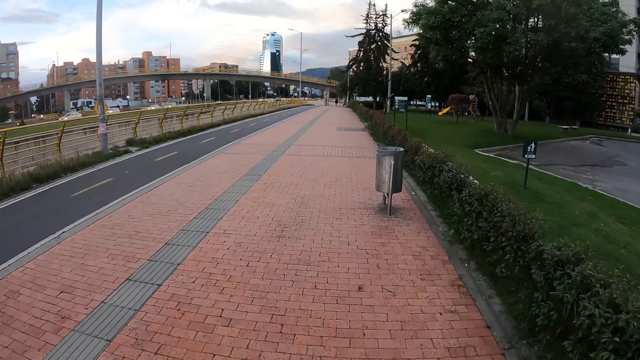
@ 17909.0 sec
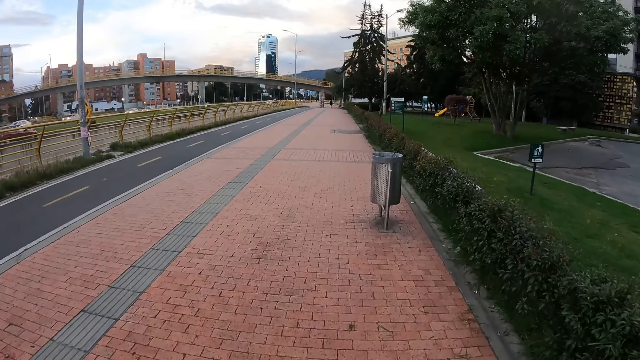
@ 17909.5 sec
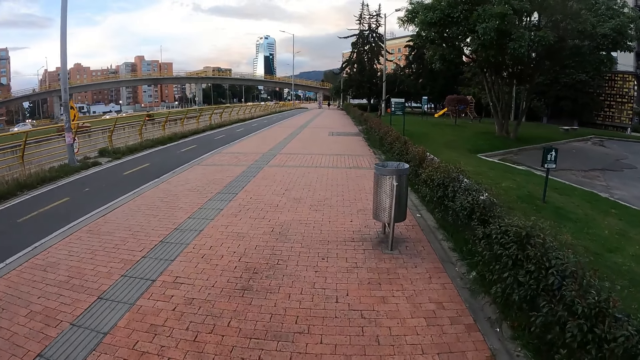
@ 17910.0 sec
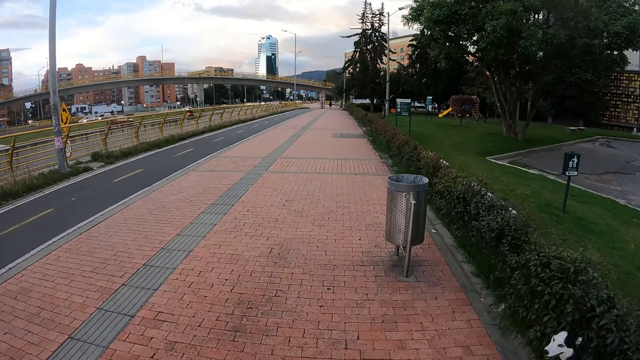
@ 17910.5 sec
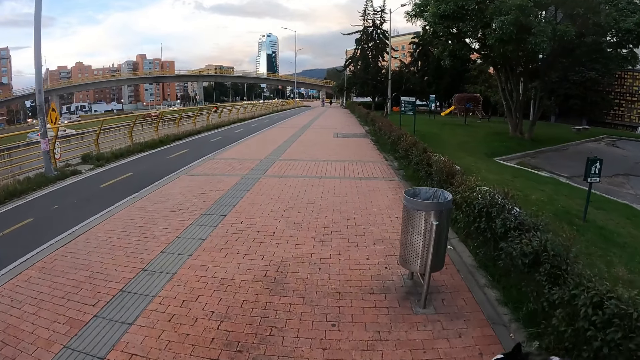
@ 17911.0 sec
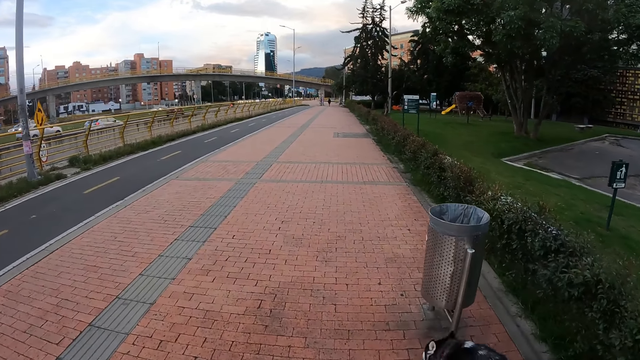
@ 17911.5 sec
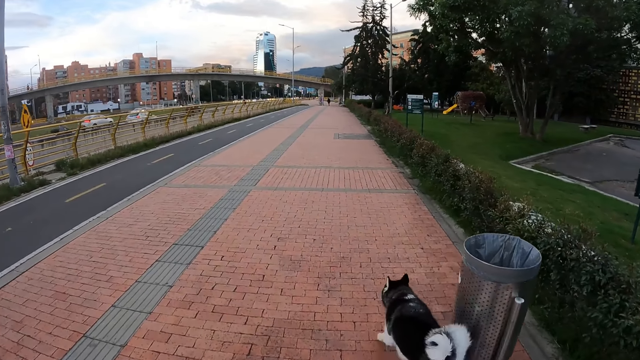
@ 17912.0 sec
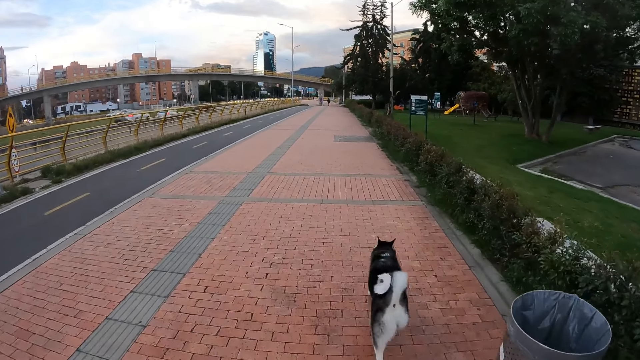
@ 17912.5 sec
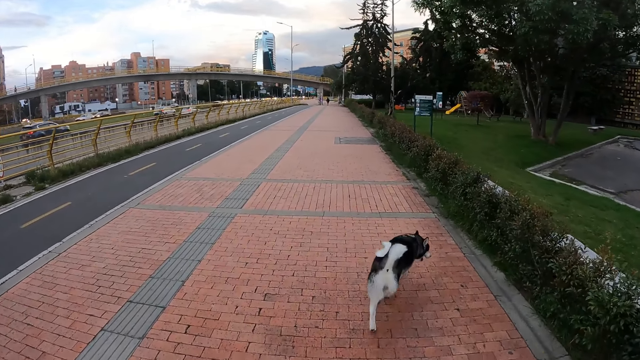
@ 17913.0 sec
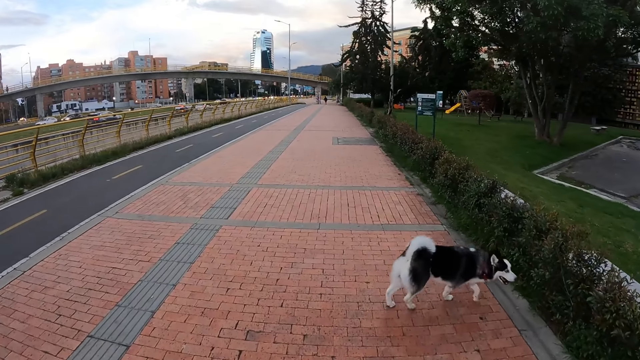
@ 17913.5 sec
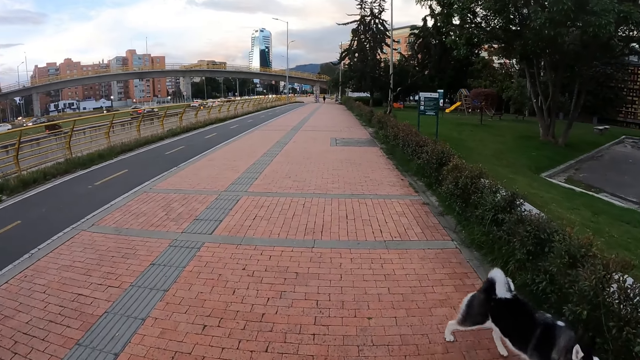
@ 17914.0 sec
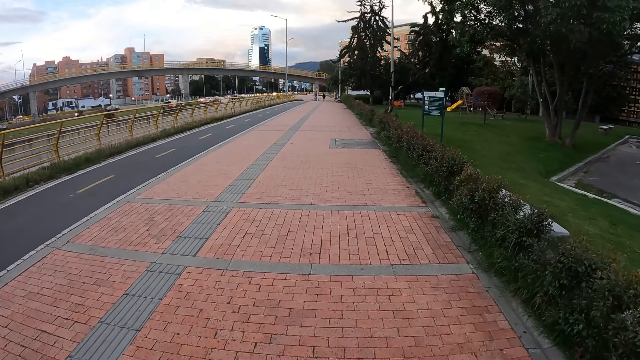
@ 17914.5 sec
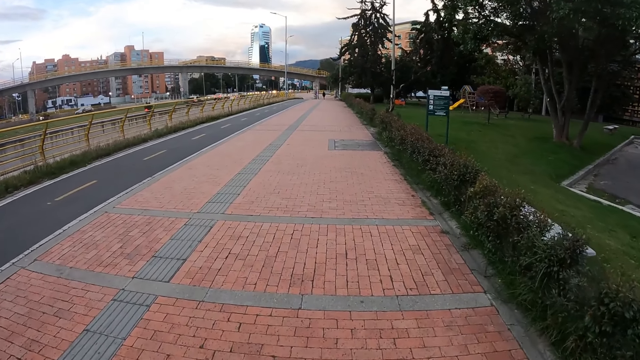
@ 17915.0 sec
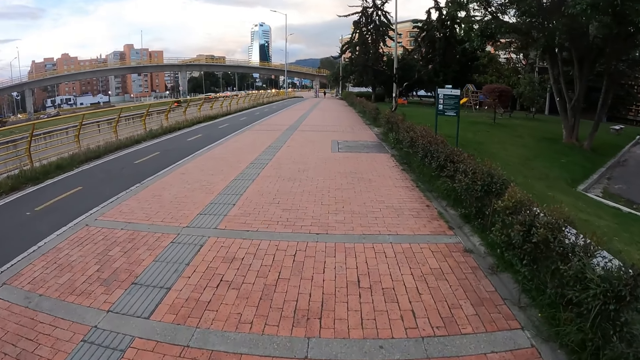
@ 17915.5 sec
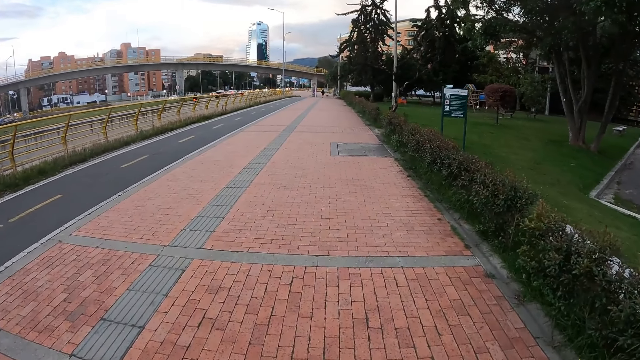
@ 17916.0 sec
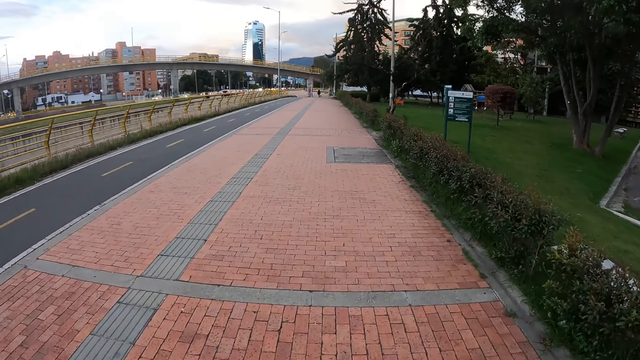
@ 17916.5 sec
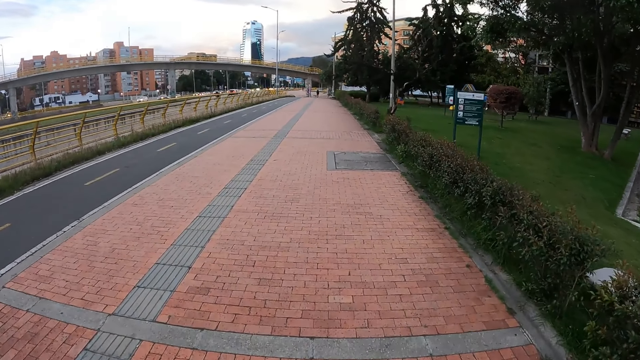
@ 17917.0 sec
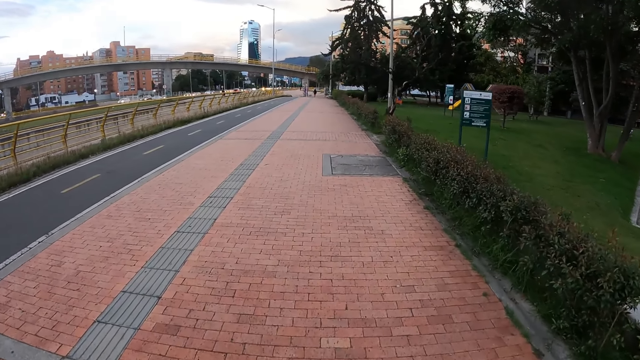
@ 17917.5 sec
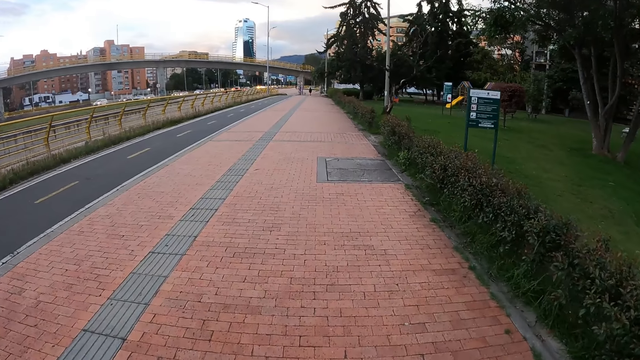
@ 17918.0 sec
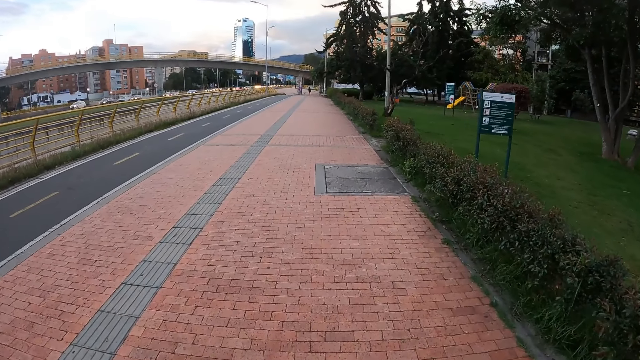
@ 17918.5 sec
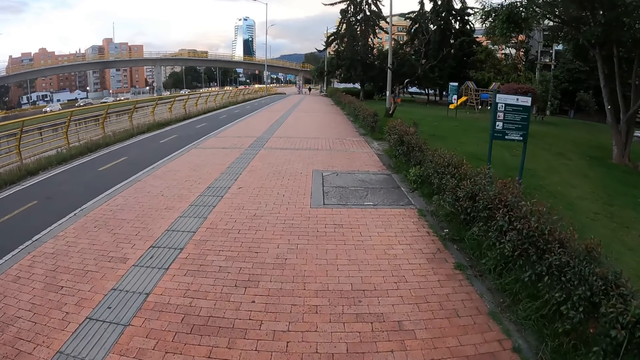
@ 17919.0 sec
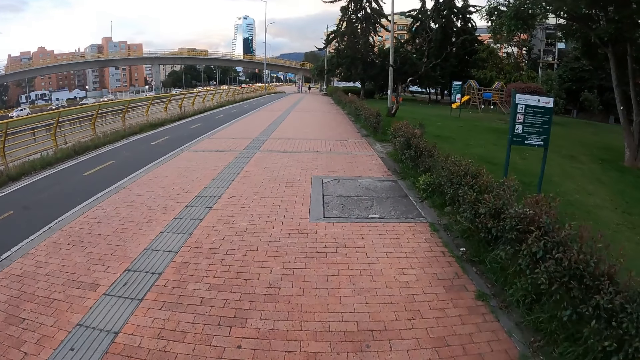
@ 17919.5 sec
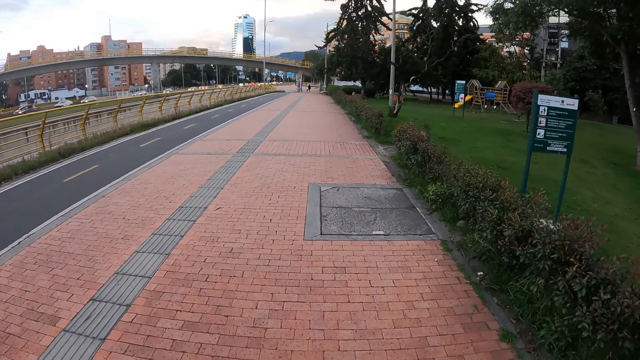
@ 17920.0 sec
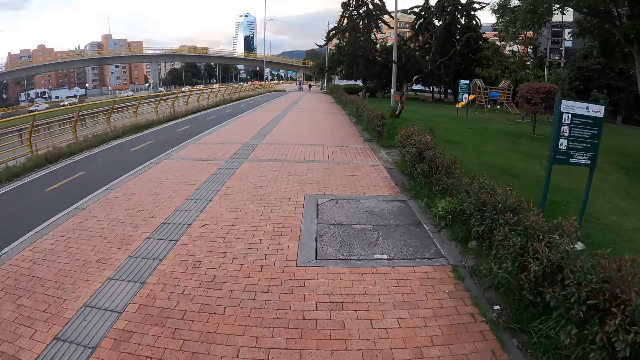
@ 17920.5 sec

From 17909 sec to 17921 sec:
The dog walks on the pavement and walks past the camera wearer.

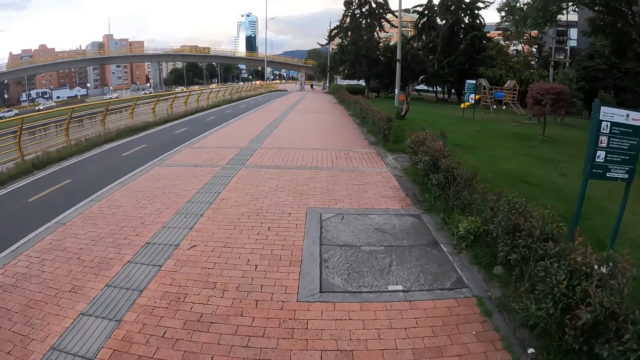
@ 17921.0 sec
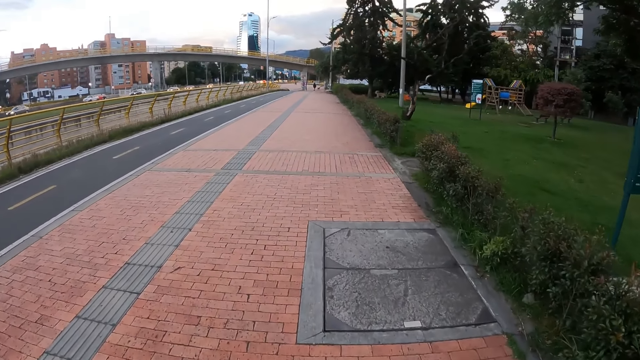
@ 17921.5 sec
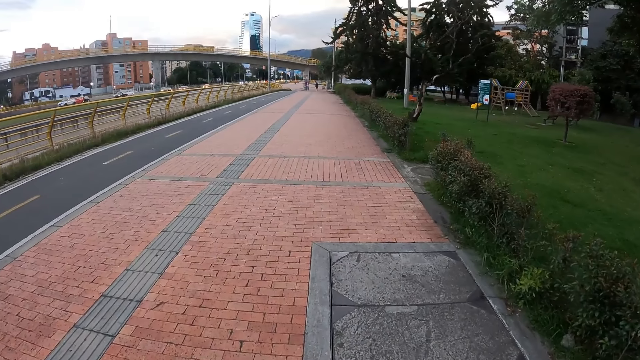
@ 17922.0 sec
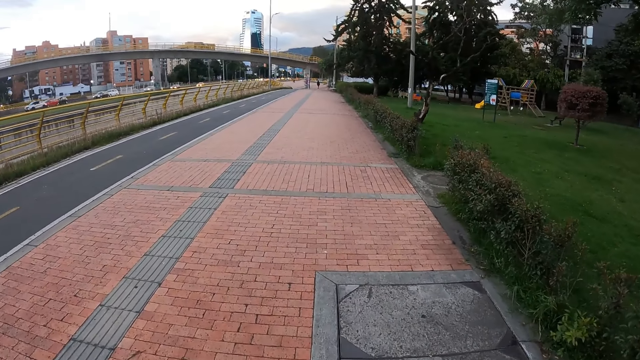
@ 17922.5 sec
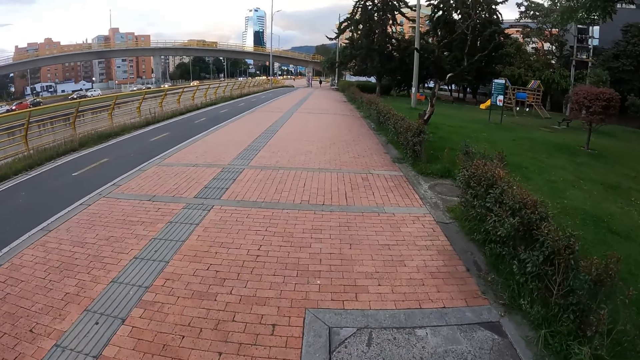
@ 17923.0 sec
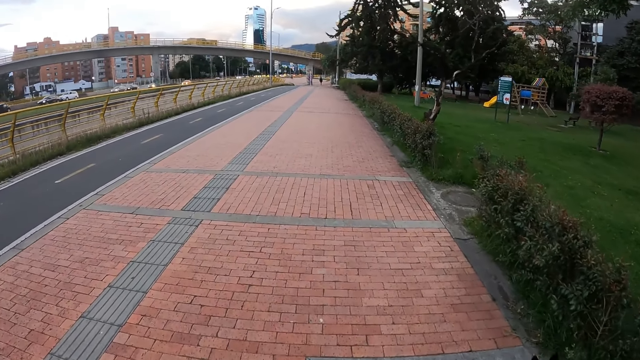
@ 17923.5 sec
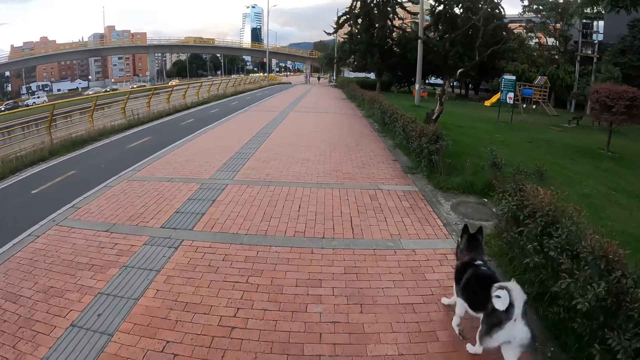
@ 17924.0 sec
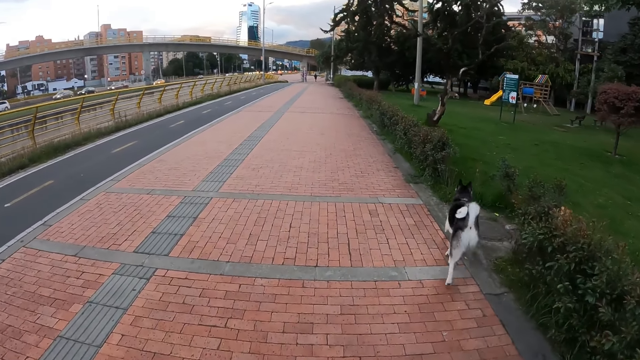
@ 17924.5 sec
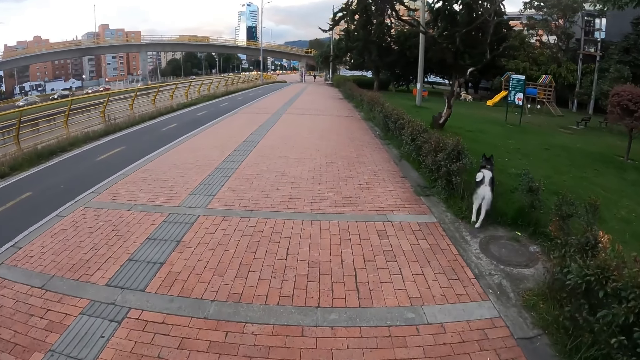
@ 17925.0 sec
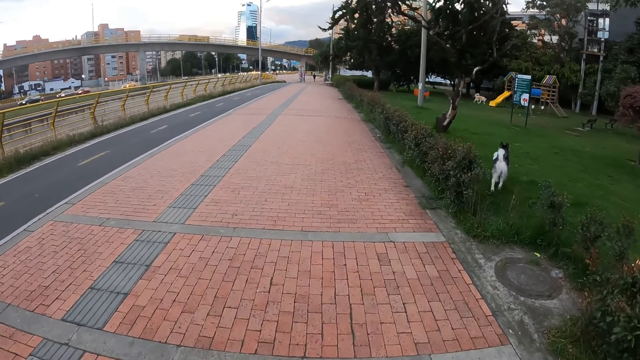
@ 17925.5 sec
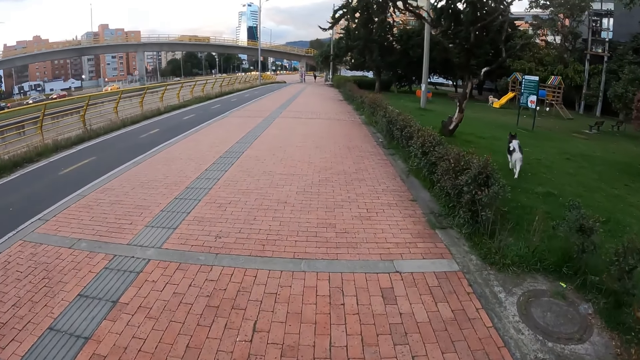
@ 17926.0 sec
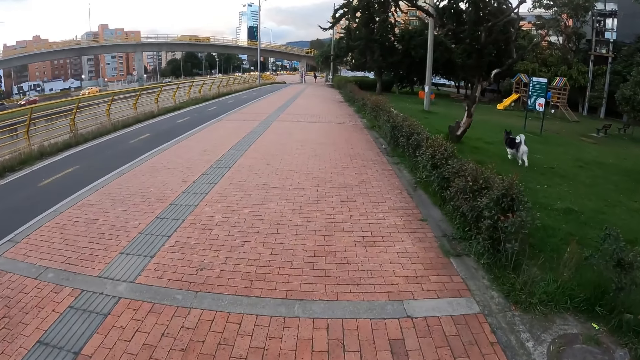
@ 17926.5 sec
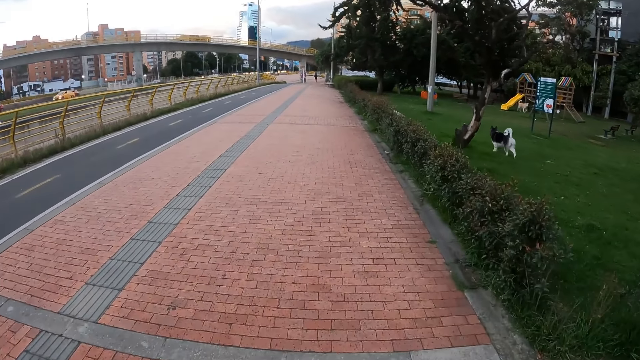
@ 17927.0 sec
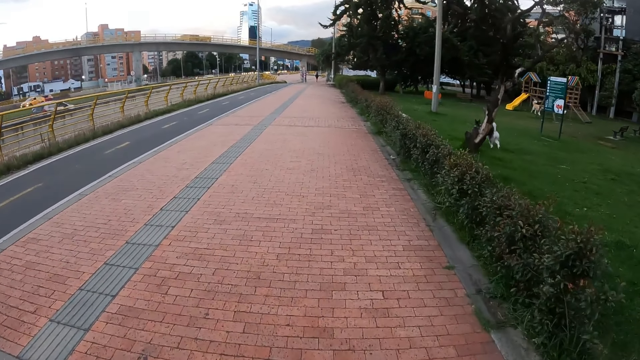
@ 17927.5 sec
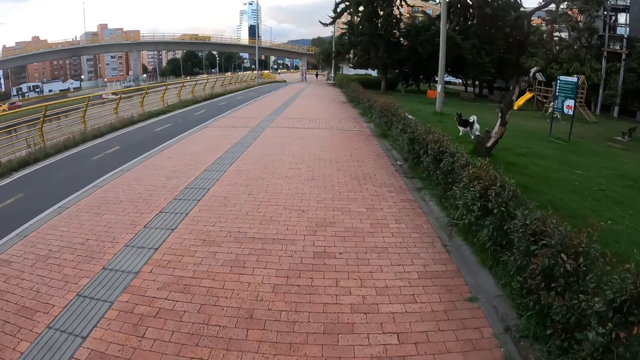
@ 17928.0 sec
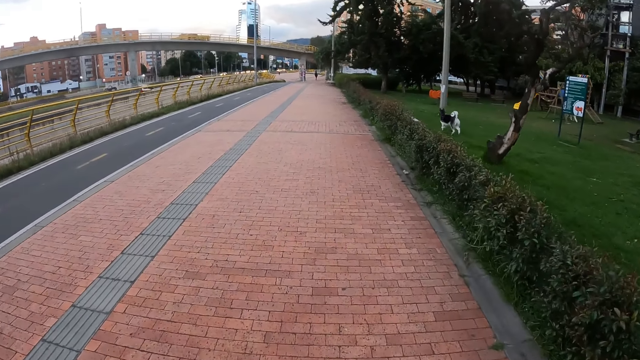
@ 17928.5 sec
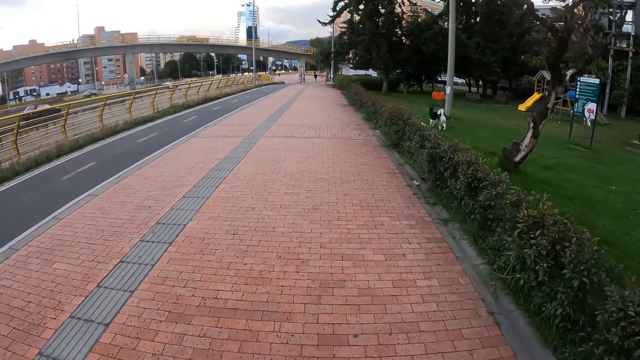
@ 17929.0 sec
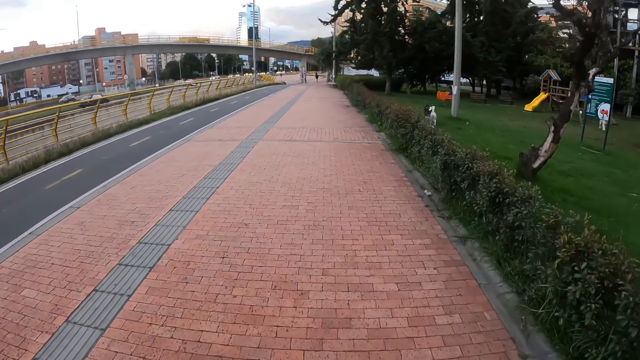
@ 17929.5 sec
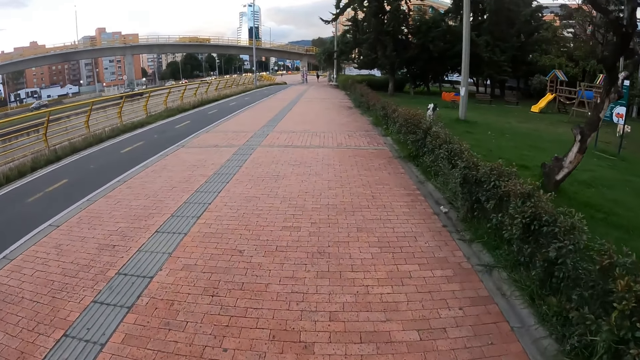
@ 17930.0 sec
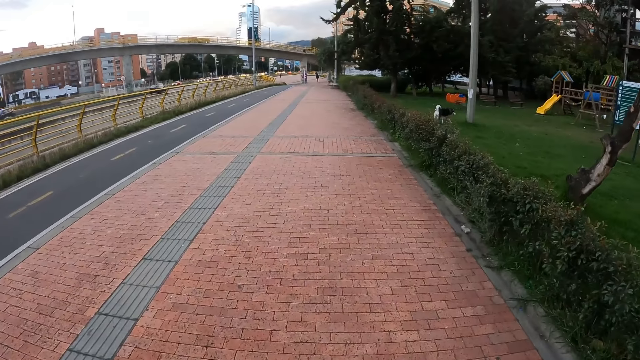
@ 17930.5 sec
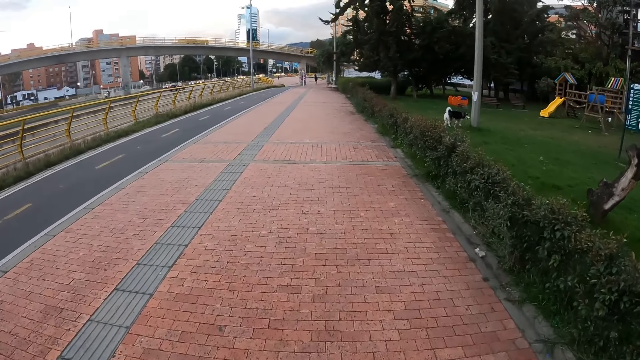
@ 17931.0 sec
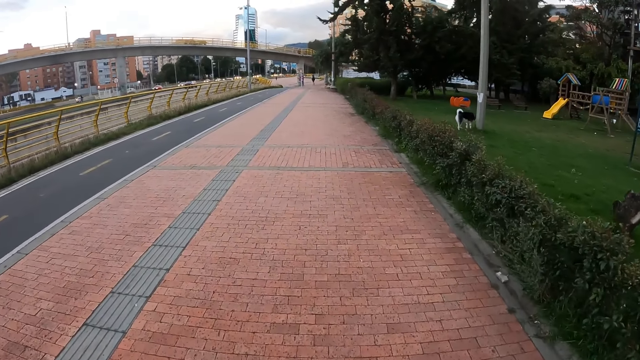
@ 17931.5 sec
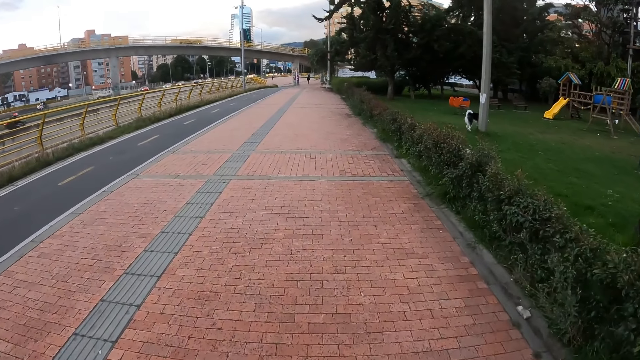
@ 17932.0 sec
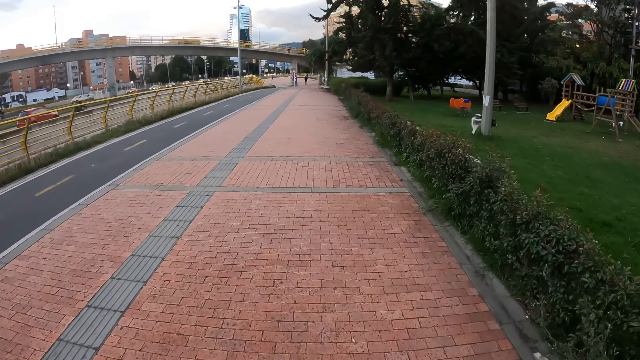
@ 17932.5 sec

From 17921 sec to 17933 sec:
The dog walks by the camera wearer and walks on the lawn.
